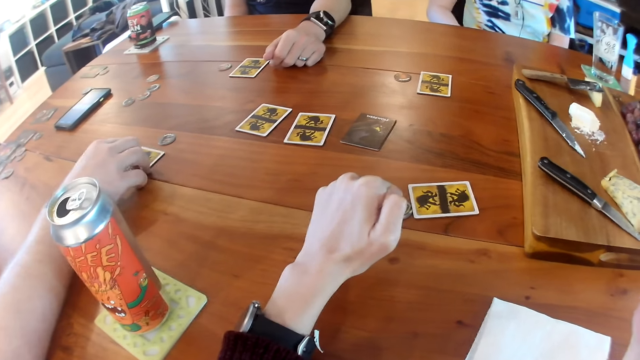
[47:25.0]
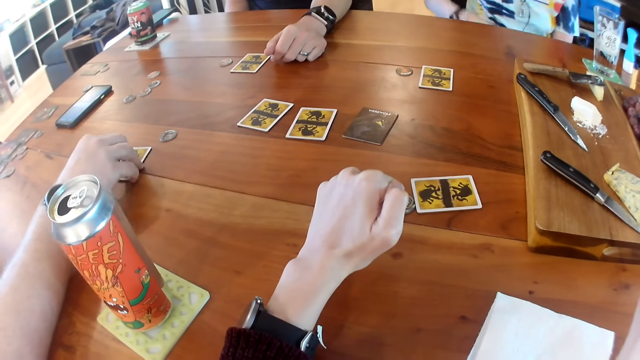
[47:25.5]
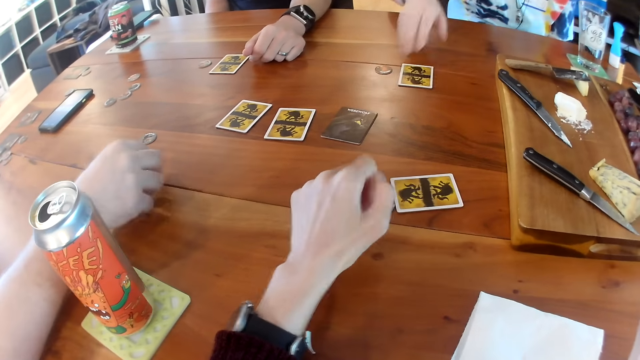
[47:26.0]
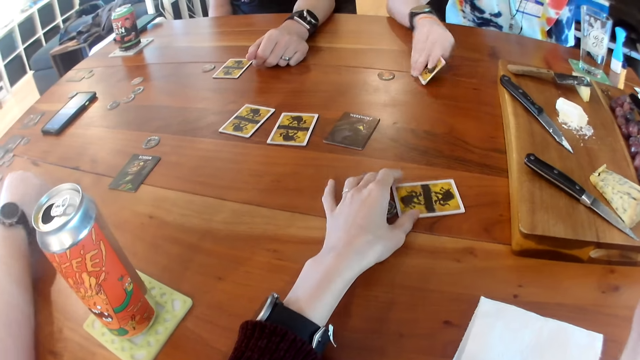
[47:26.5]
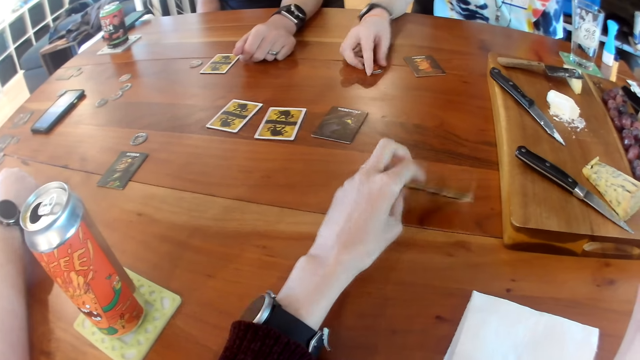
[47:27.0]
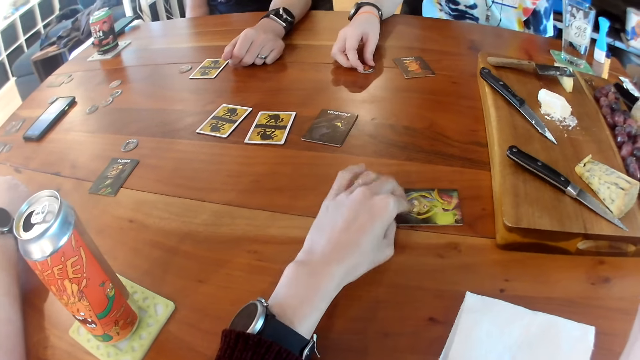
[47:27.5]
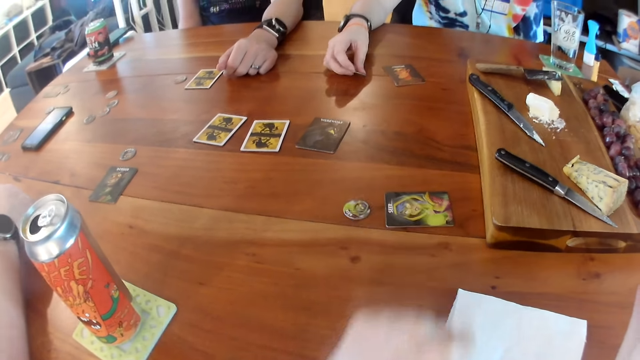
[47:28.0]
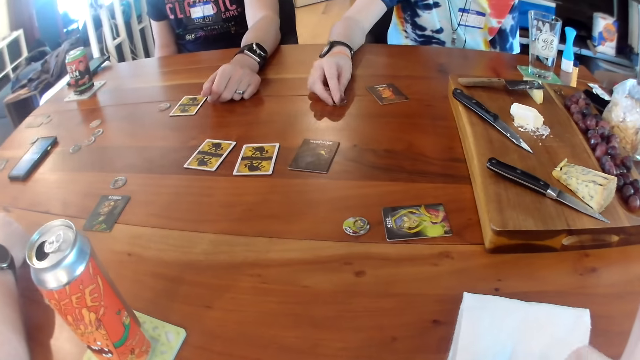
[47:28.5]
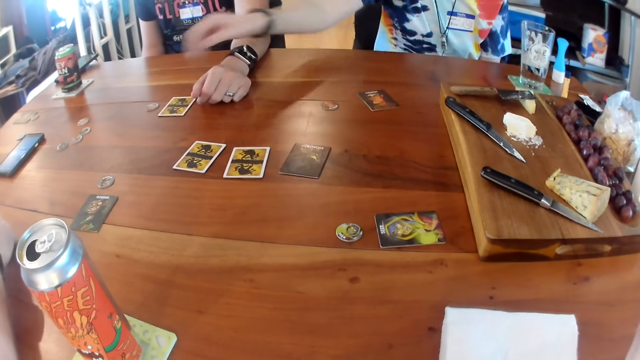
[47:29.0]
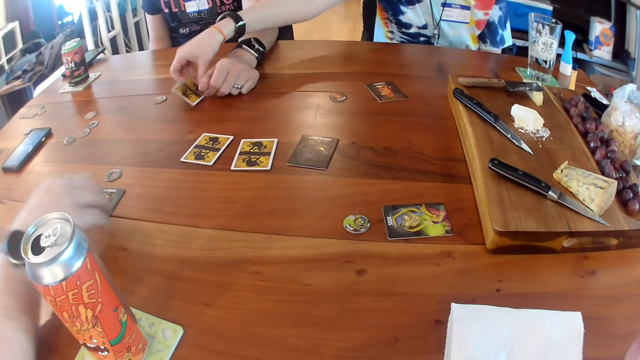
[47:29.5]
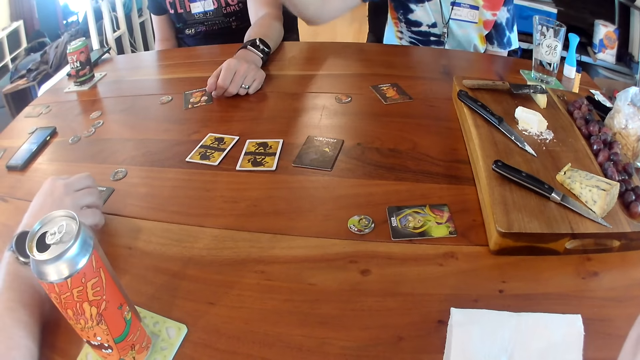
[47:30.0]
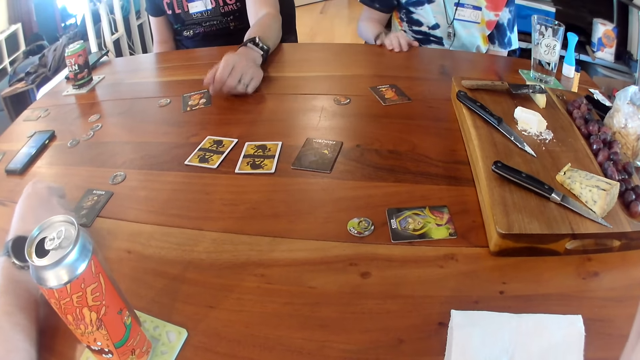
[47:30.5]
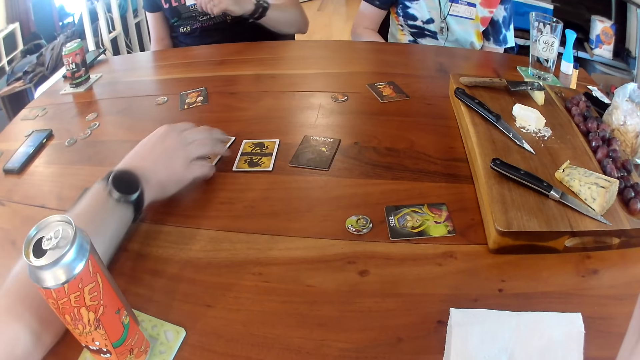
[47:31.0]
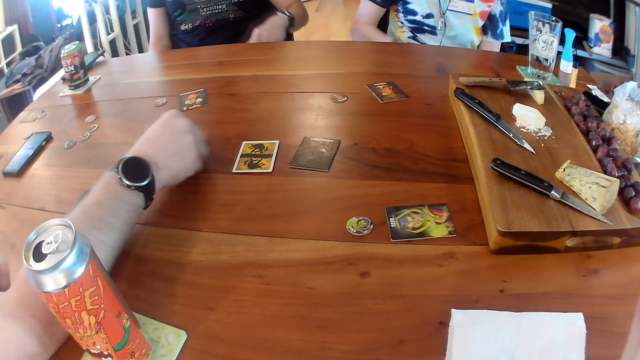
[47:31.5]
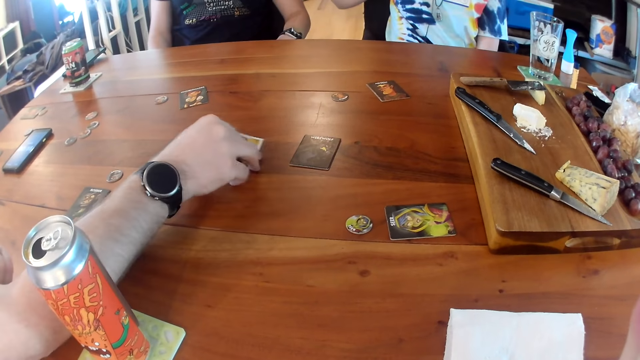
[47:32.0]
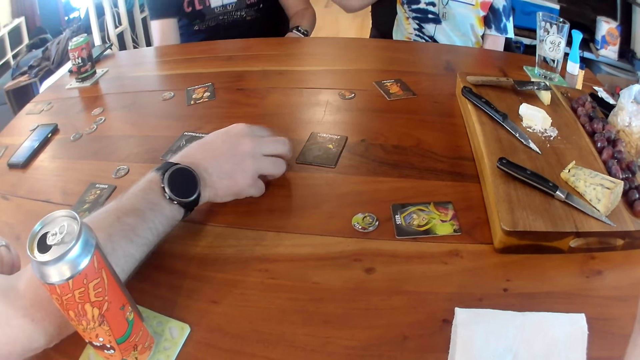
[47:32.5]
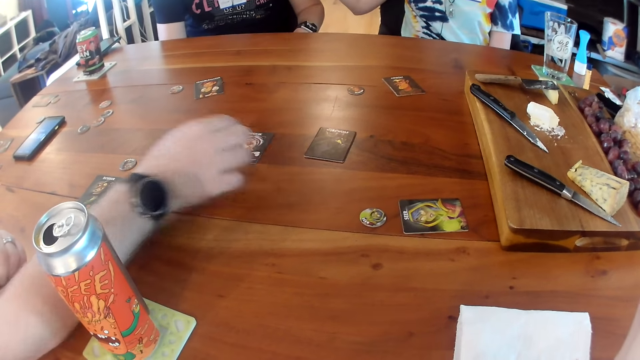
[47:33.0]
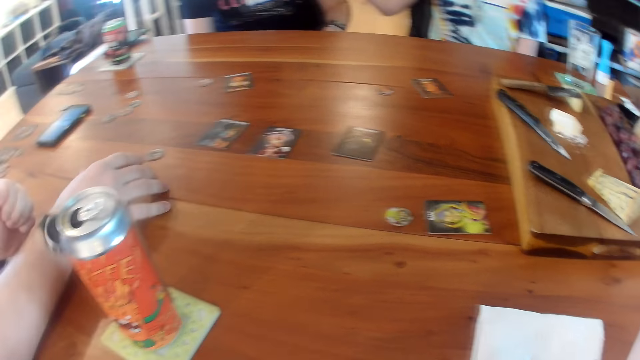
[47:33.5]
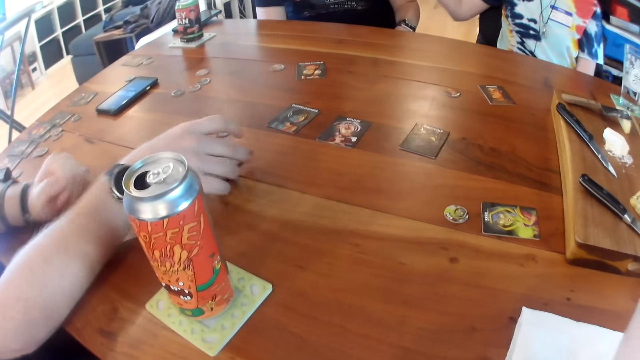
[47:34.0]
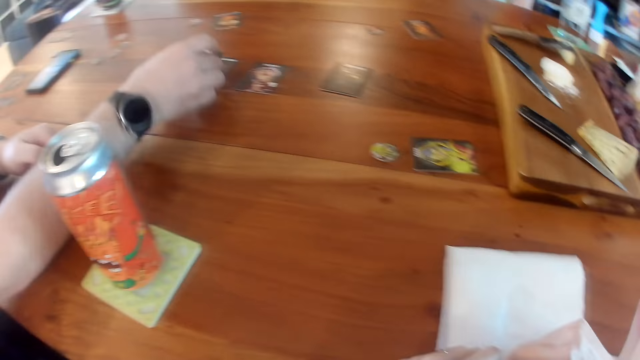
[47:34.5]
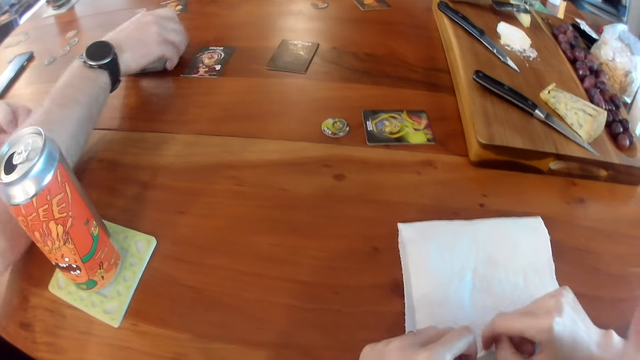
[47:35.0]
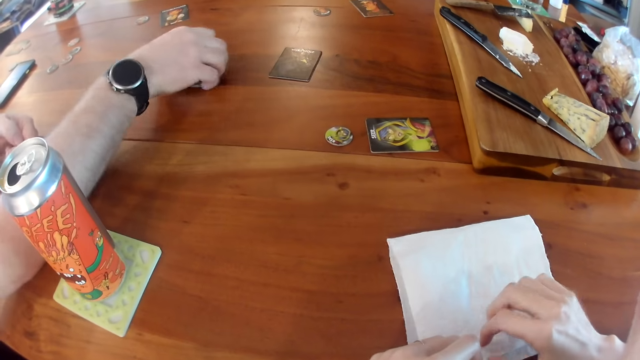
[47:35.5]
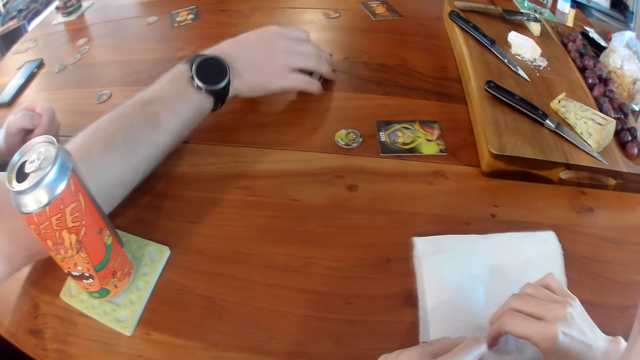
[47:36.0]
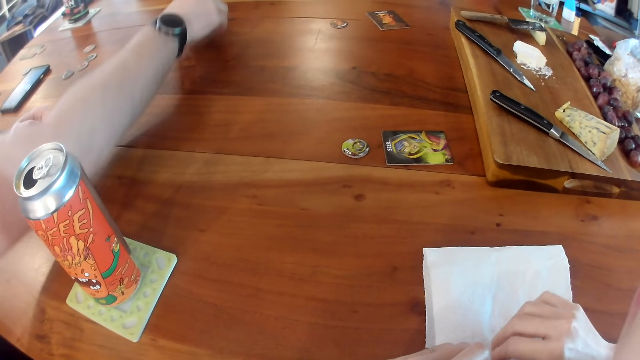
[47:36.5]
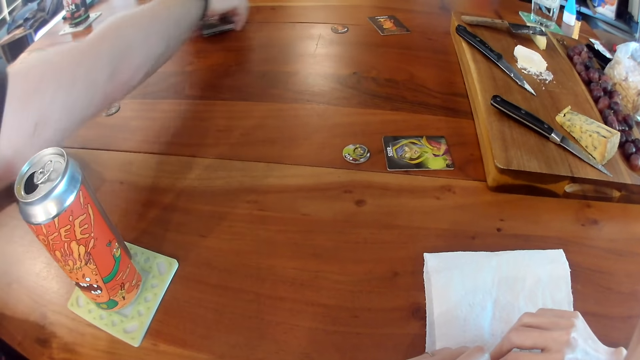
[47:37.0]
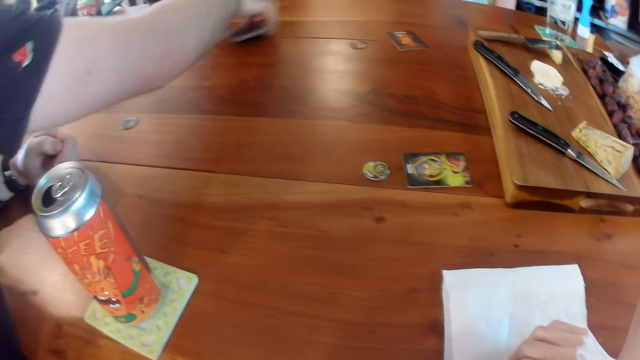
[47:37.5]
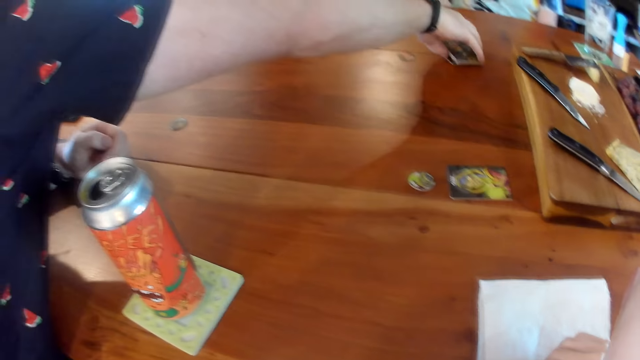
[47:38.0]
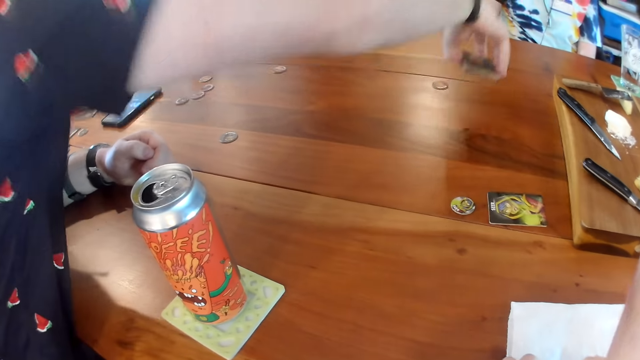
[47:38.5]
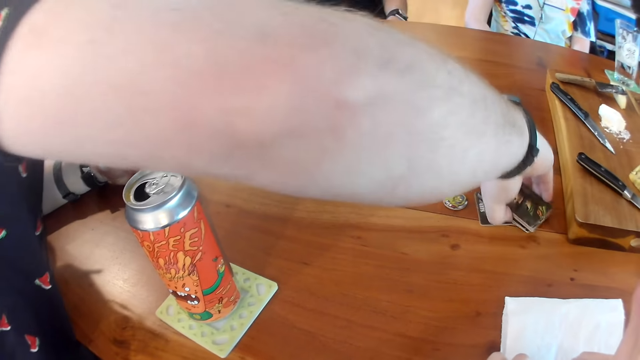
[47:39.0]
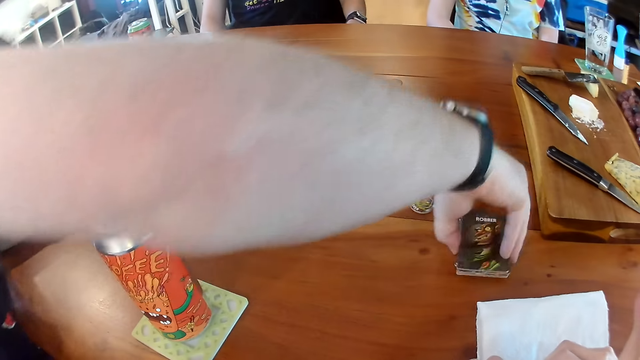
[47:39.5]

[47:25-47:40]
A man turns a card on the table with his right hand. A woman turns a card on the table with her right hand. The camera wearer turns a card on the table with her left hand. The woman turns a card on the table with her right hand. She turns a card on the table with her right hand again. The man moves a card on the table with his right hand. Another man interacts with the first man. The first man turns a card on the table with his right hand. He converses with the camera wearer, the woman and the other man. He turns a card on the table with his right hand. He stacks the cards on the table together with his right hand.

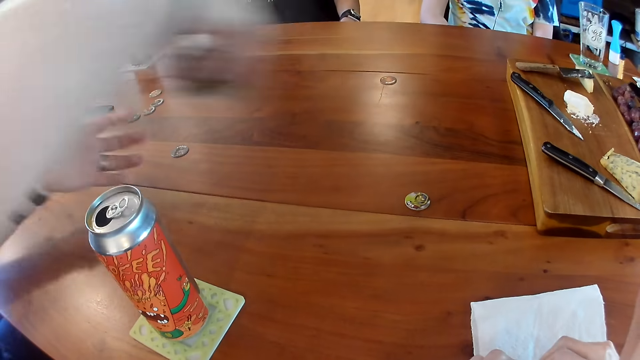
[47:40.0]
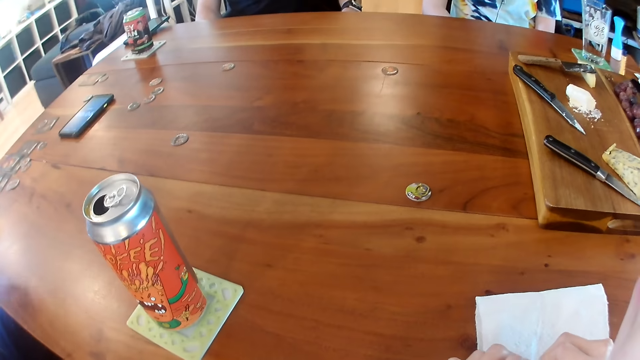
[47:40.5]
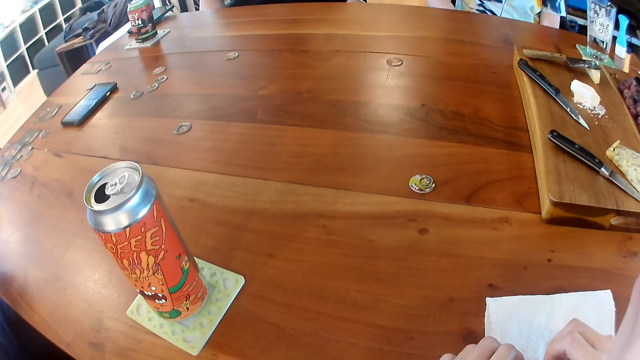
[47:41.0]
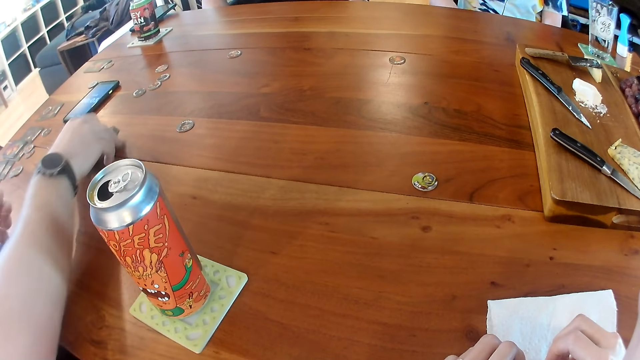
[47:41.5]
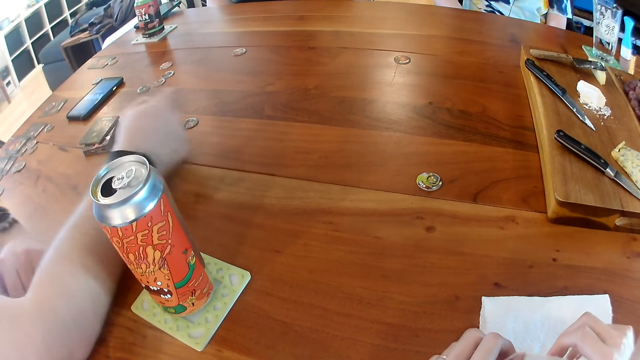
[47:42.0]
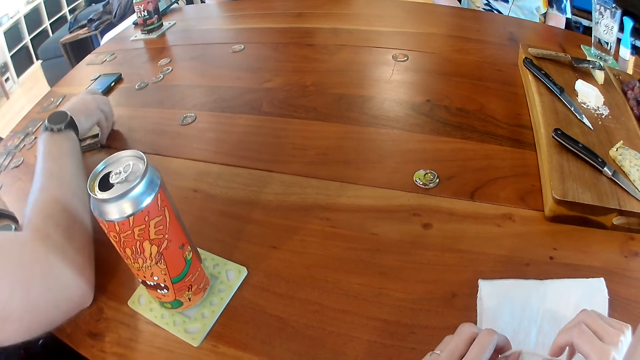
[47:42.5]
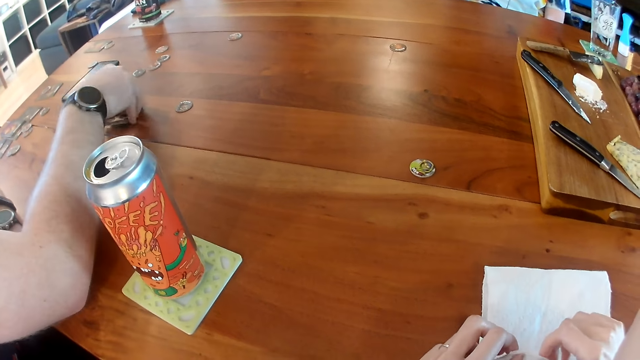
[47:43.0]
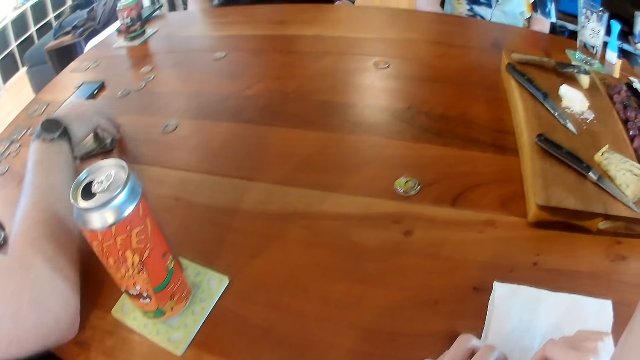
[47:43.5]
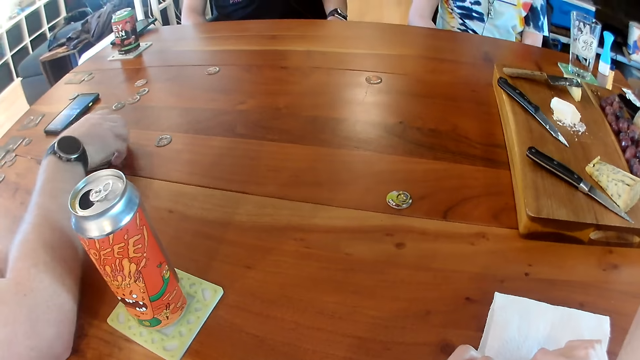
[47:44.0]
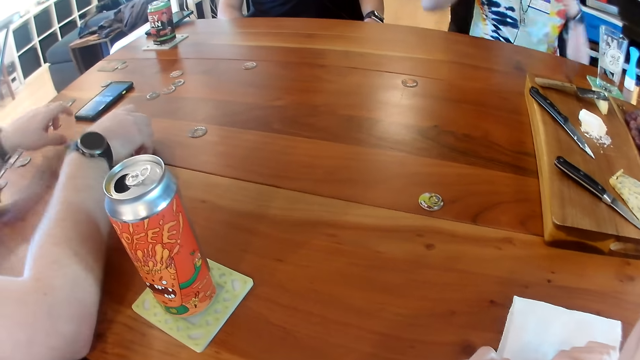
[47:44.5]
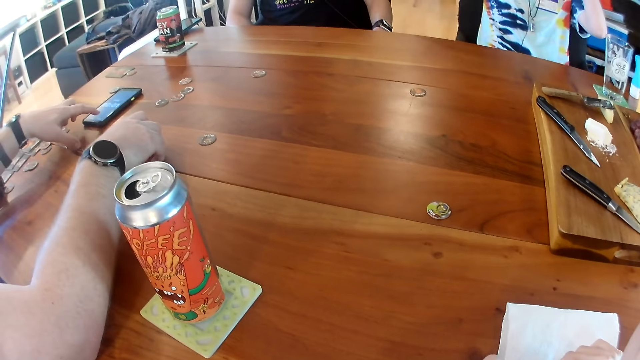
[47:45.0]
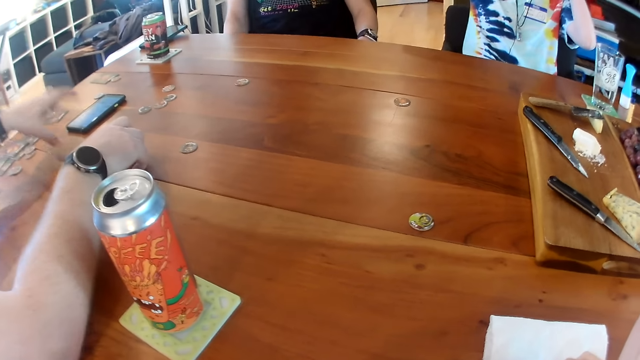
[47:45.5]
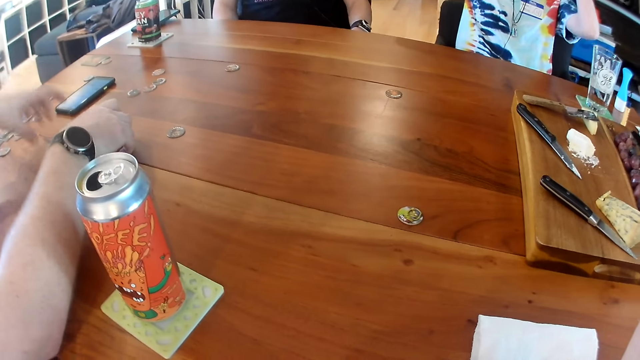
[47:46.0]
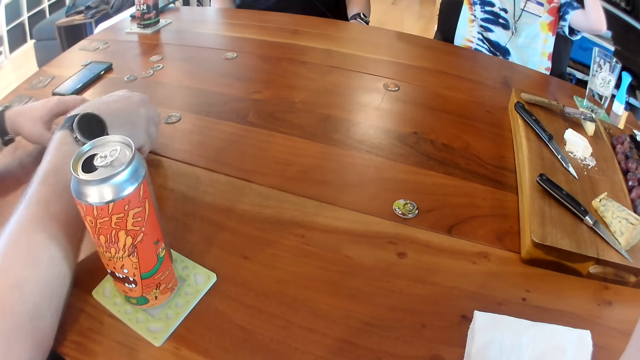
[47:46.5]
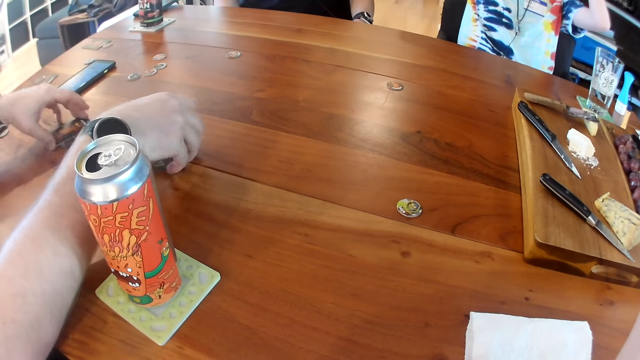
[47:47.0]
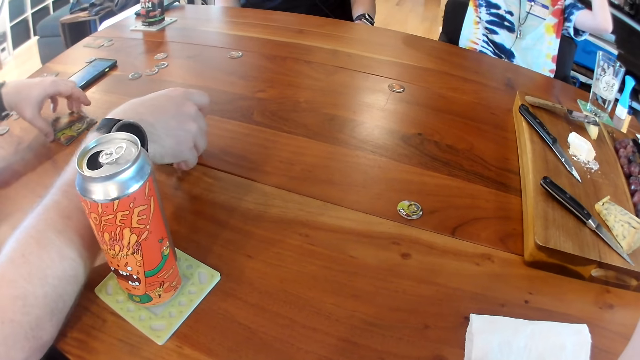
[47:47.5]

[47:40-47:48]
A man places the stack of cards on the table with his right hand. He spreads the cards on the table with his right hand. Another man interacts with the first man. The first man presses a phone with his left hand. He spreads the cards on the table with both hands.
